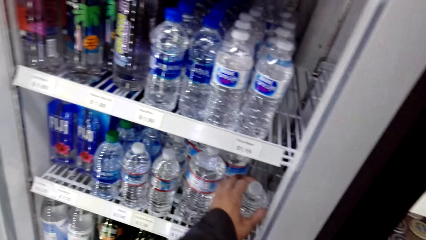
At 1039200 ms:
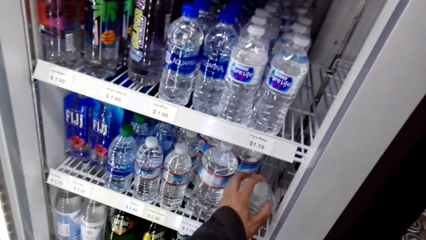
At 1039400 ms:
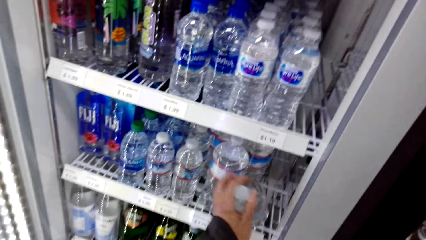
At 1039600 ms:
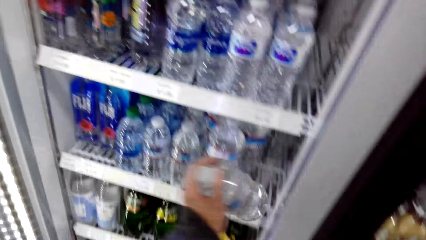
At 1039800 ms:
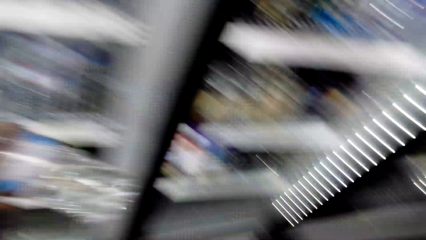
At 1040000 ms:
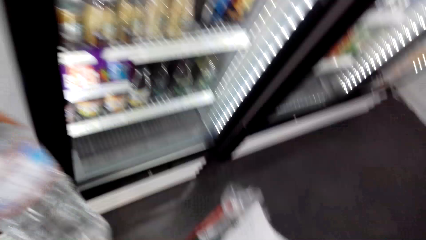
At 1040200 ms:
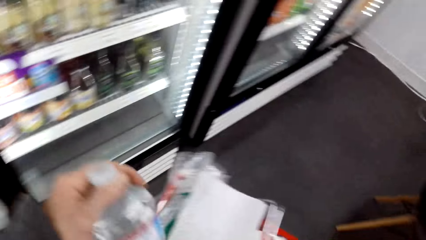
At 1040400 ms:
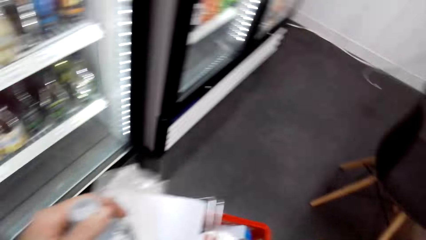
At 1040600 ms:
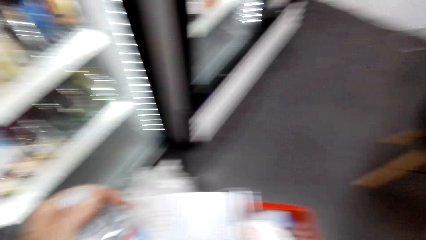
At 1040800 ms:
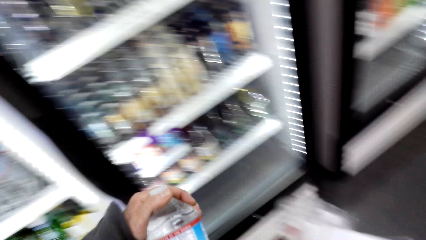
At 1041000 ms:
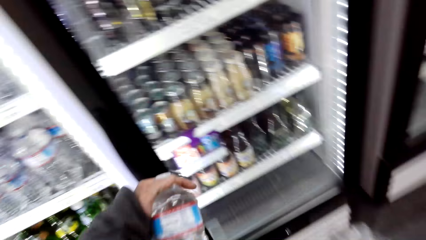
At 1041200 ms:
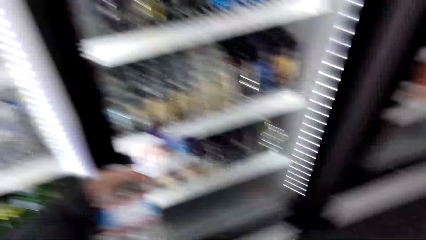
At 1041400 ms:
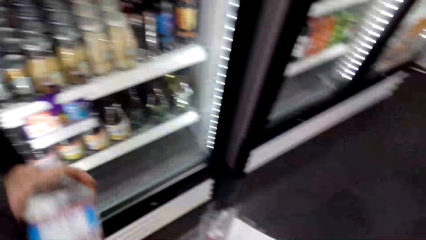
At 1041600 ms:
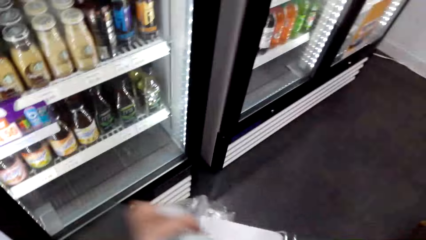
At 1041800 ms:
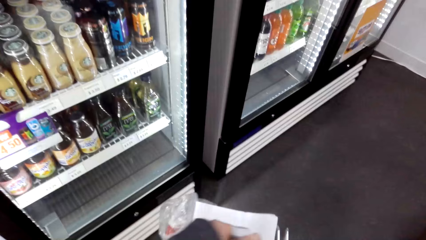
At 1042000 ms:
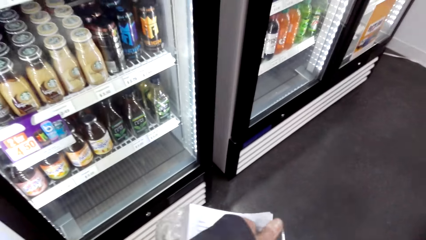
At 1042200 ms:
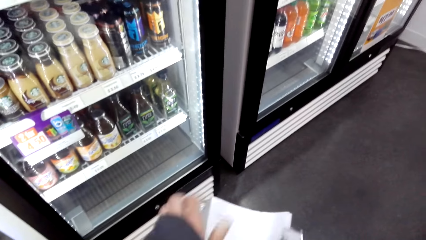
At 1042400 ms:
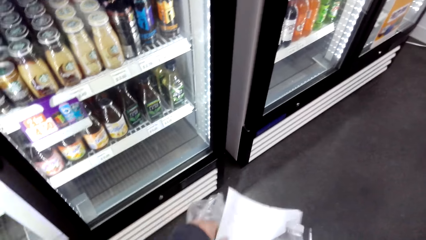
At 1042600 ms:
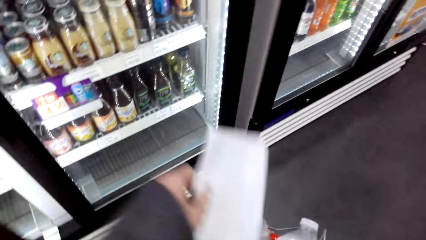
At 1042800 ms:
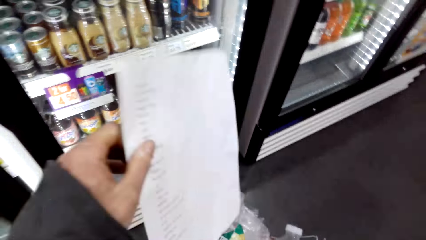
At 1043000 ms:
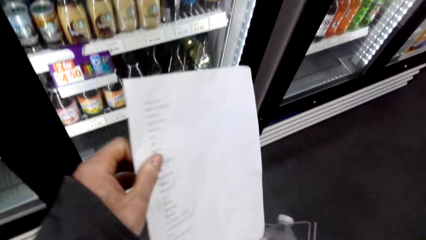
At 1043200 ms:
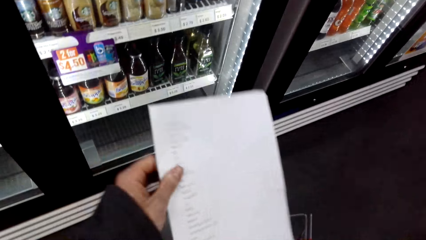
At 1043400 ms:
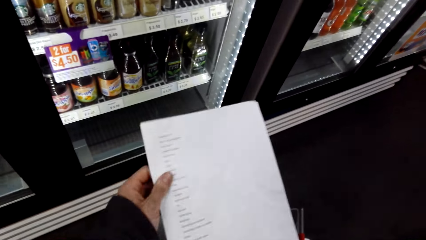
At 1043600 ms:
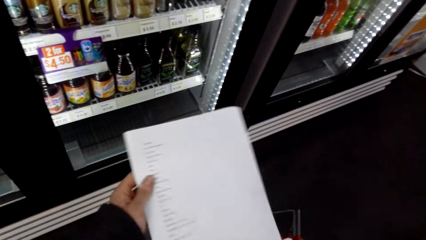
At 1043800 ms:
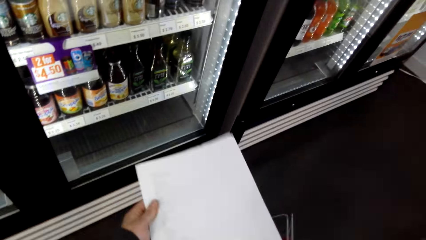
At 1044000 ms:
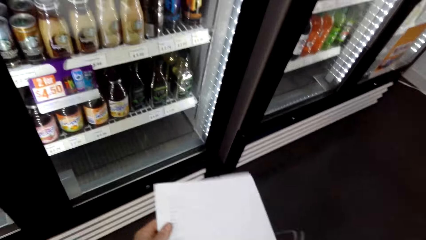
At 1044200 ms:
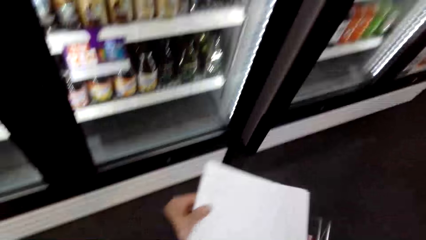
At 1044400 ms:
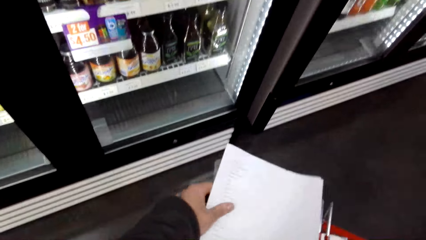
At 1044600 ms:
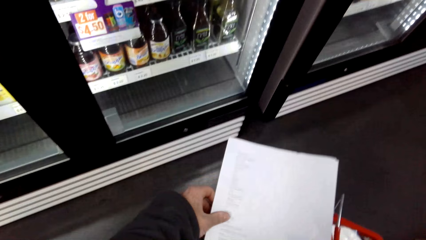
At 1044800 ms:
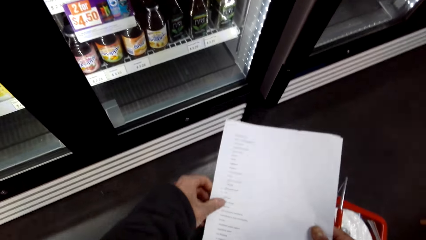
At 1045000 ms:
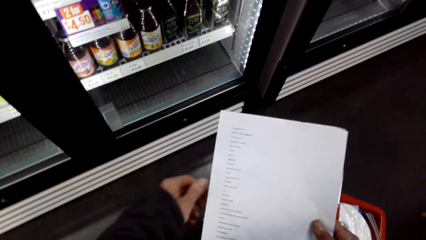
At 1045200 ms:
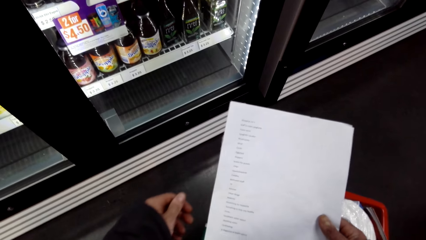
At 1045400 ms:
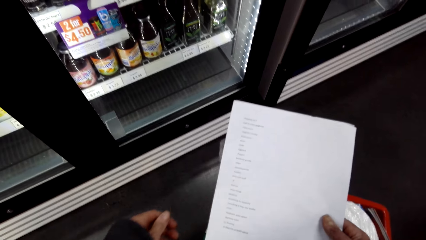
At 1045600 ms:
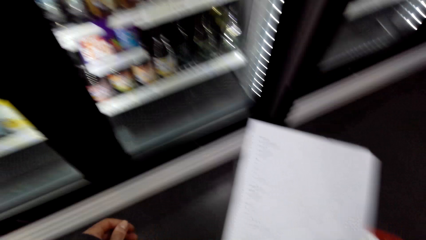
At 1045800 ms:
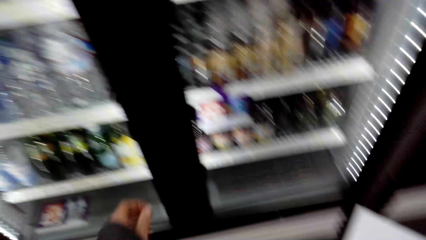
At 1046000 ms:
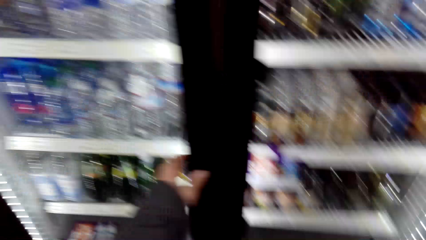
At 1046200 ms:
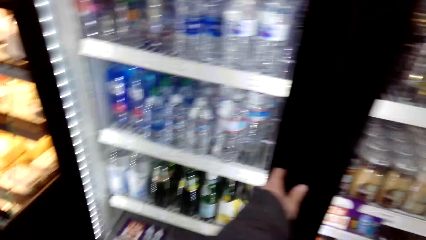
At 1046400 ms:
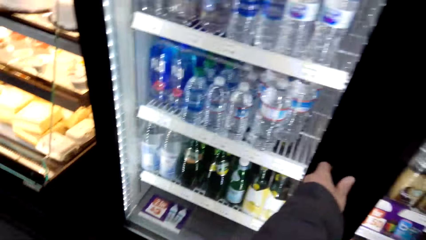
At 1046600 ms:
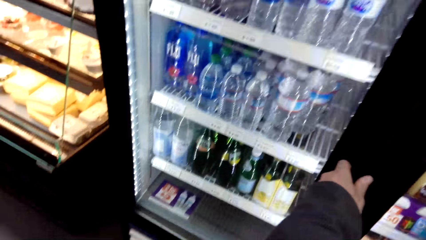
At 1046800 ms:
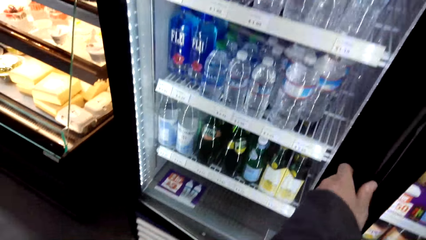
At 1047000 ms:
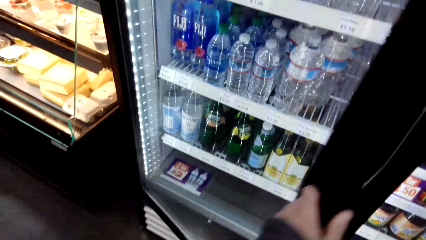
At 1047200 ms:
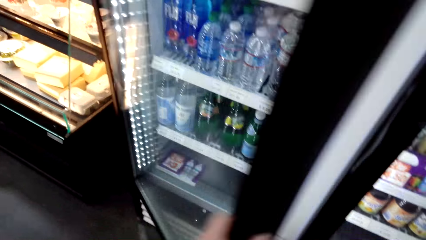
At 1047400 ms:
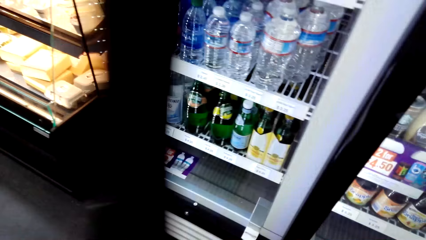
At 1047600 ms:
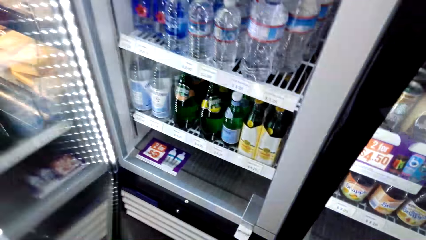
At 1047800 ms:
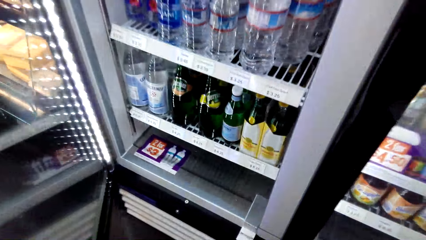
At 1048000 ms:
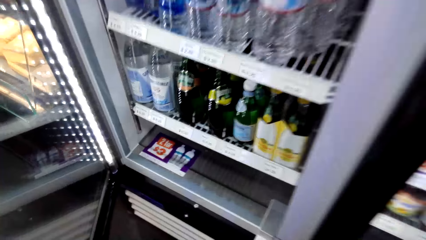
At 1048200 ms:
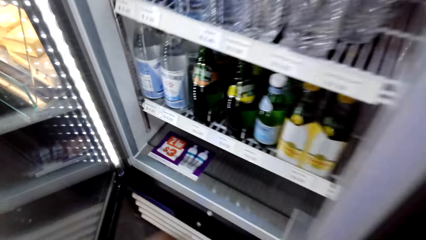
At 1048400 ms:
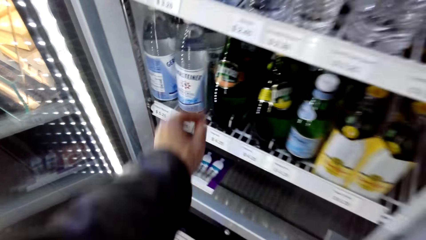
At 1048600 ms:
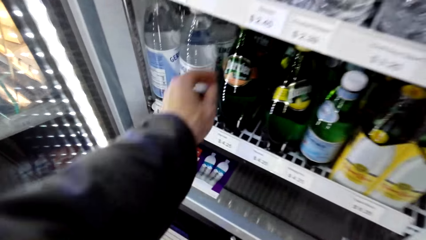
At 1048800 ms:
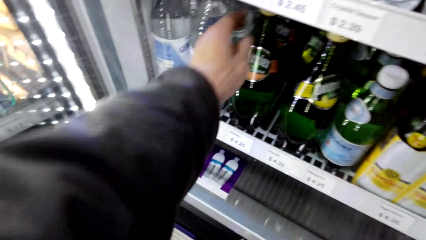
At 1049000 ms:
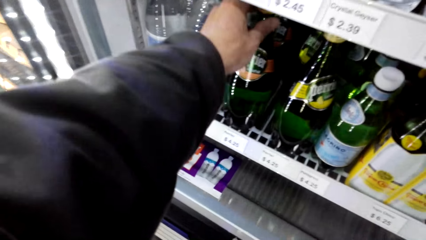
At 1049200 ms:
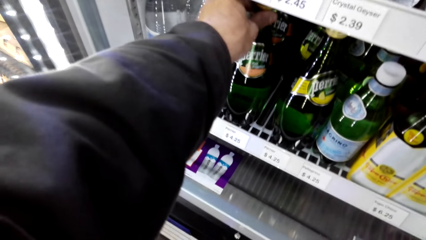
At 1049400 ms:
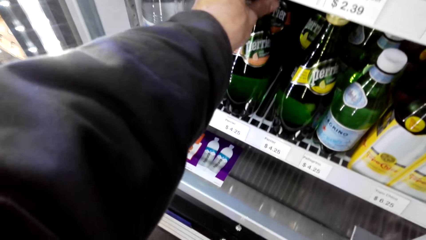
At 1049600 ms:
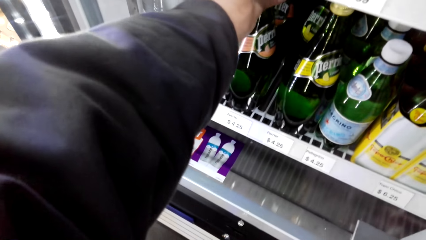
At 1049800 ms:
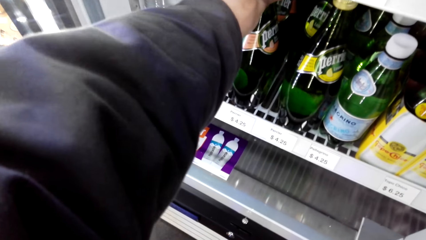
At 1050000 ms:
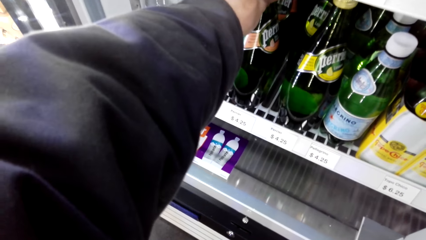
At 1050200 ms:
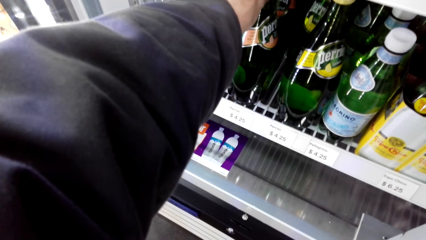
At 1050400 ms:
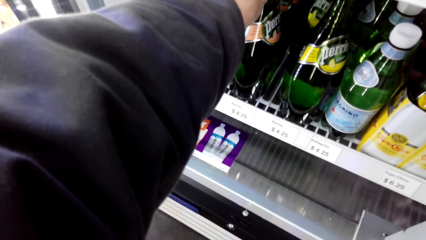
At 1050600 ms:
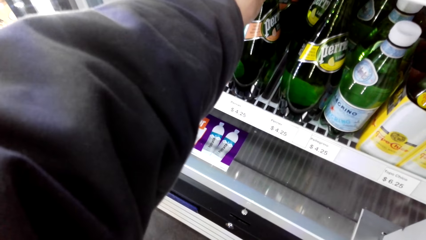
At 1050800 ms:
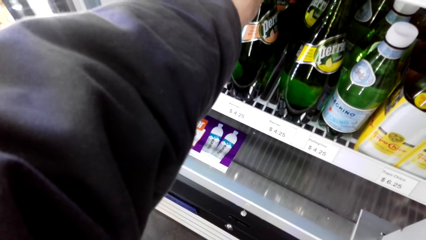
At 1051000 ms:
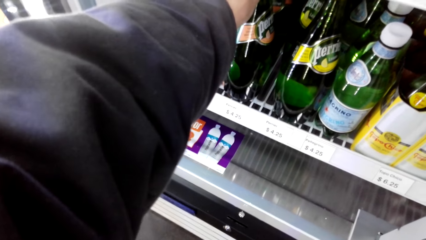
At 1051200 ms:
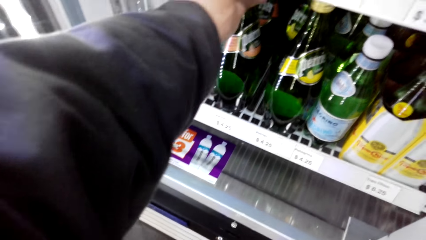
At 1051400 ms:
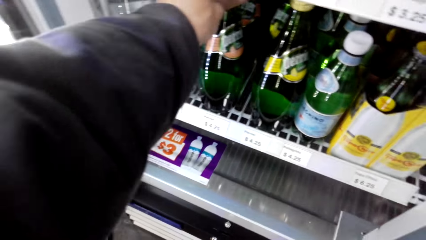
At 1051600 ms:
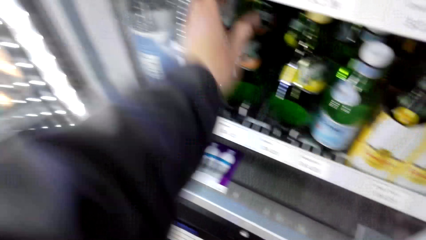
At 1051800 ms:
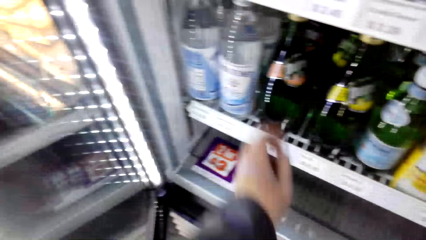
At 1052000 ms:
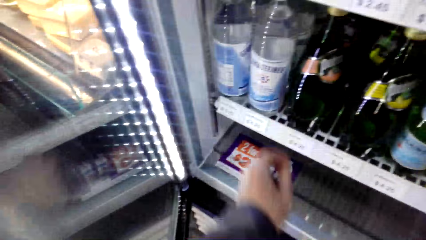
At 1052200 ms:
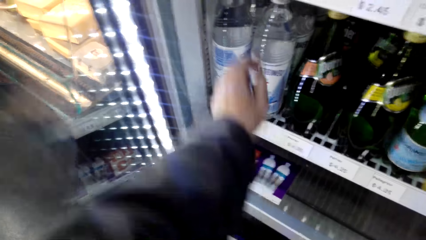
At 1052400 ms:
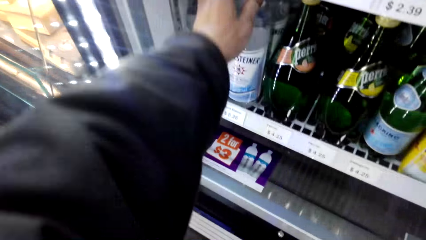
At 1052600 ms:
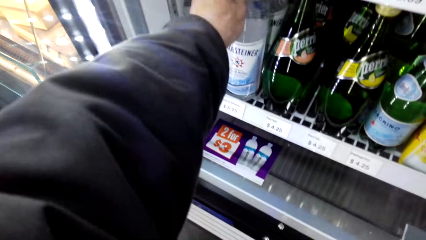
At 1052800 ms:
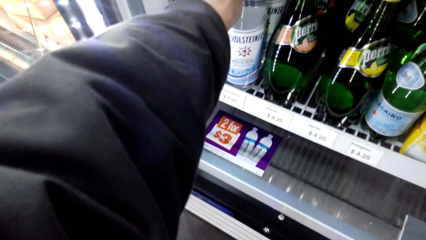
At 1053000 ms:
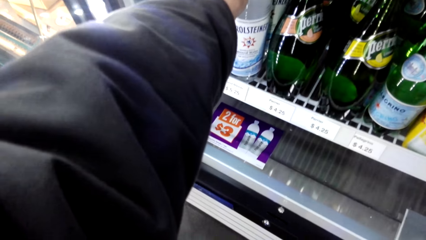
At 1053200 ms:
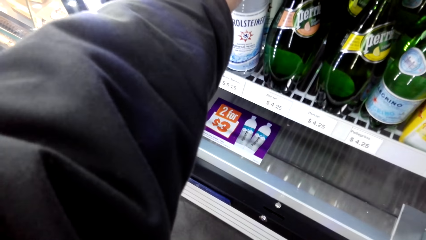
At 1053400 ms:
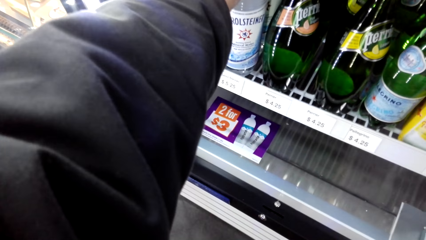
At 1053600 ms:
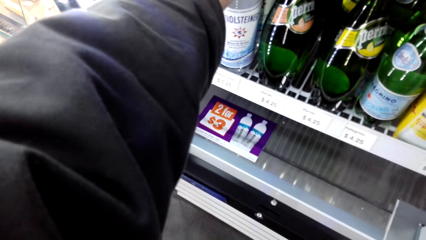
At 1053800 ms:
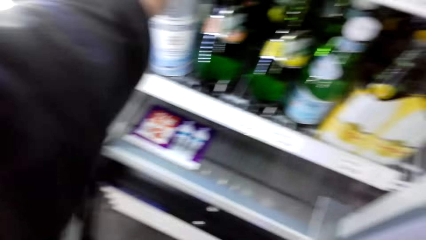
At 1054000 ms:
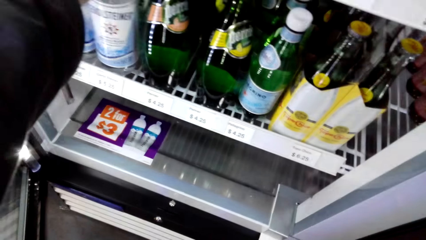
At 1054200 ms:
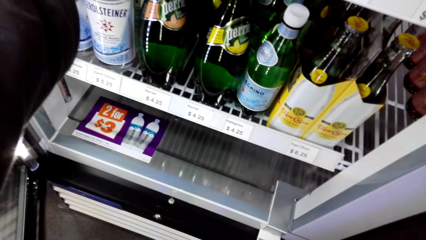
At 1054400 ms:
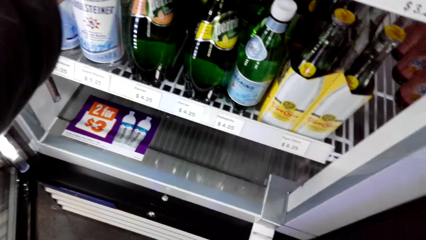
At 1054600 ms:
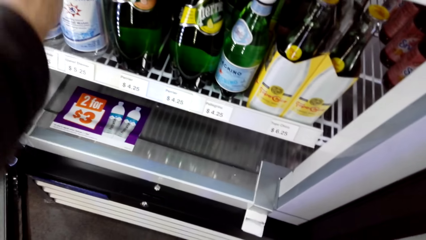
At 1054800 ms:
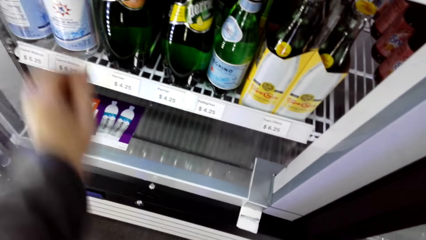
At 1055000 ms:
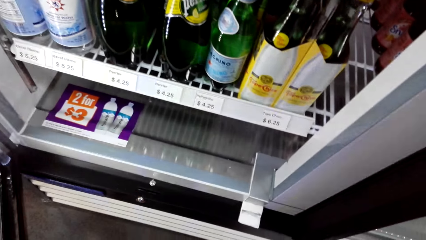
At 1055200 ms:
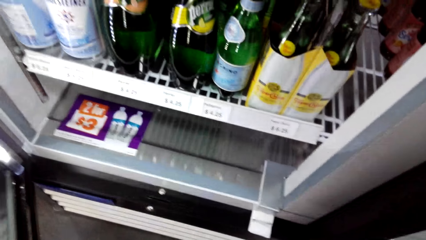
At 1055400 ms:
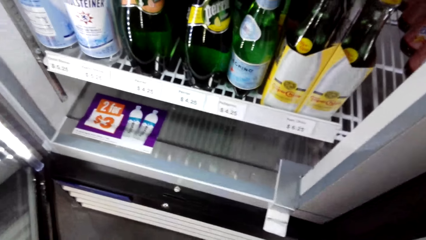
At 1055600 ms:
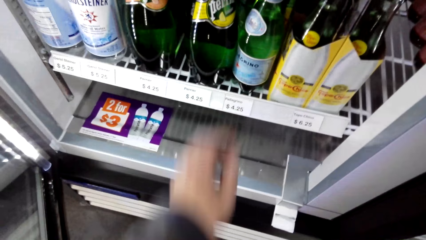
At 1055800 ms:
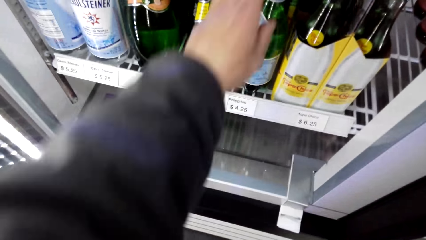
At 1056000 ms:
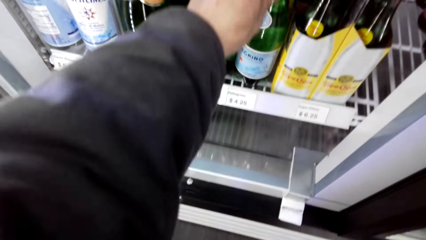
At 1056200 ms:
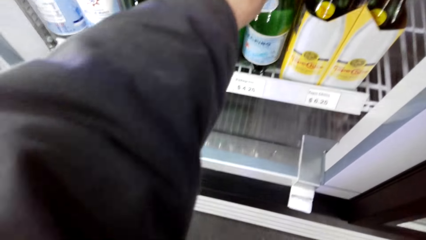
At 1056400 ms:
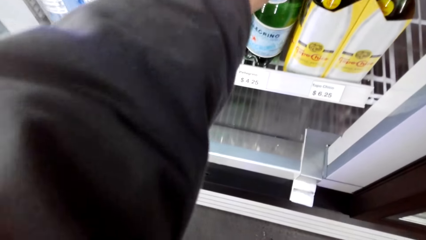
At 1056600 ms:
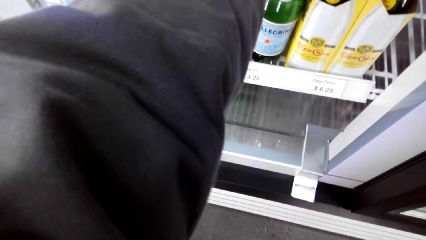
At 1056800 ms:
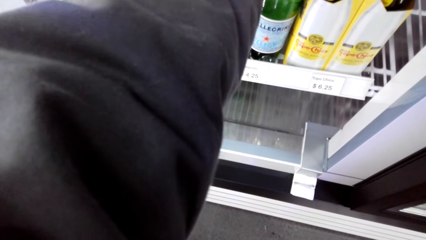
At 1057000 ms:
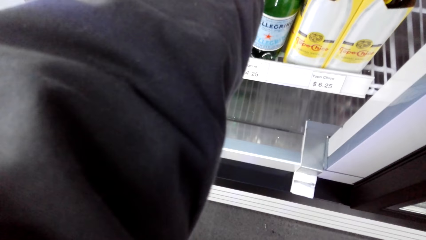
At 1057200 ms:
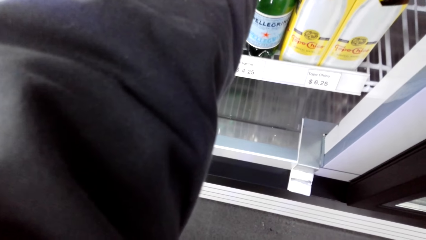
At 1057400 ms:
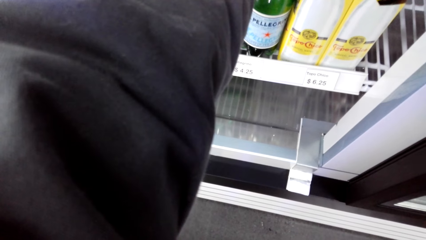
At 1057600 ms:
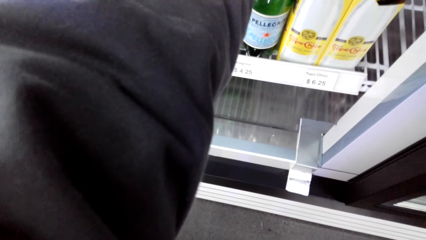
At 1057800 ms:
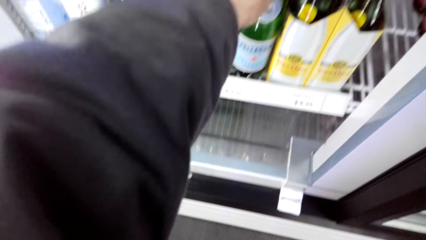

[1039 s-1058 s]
The camera wearer picks up a water bottle in the fridge. They turn around. They hold a paper. They read the paper. They hold the fridge. They open the fridge. They hold a bottle in the fridge. They turn around. They open the fridge and look at the items. They hold the bottle in the fridge.
